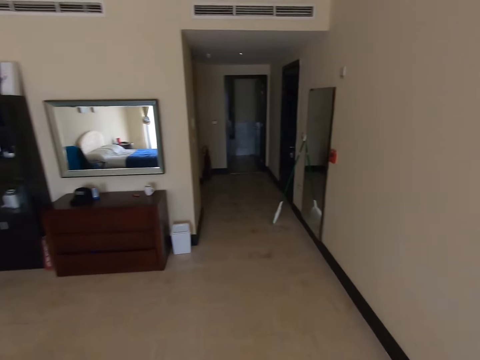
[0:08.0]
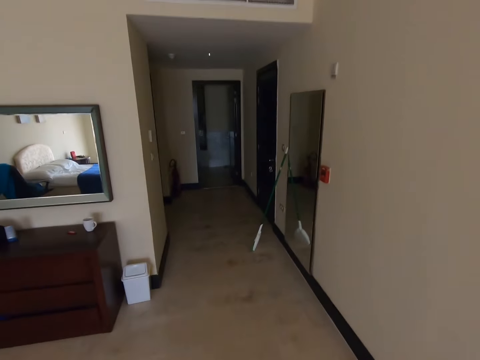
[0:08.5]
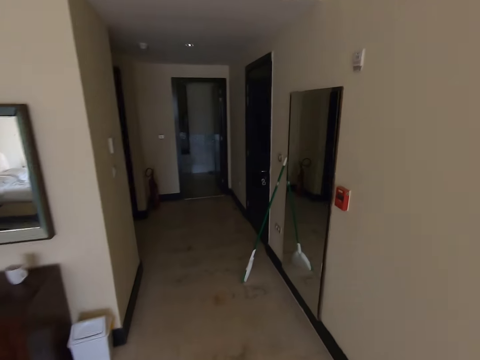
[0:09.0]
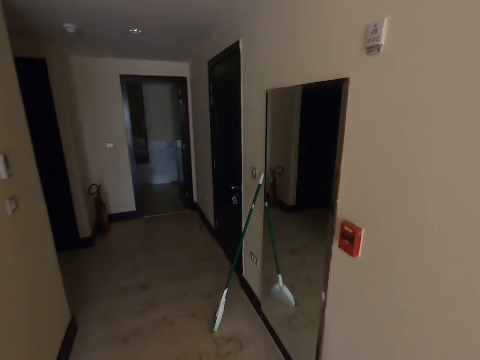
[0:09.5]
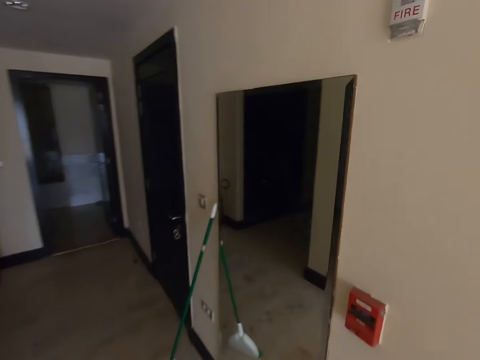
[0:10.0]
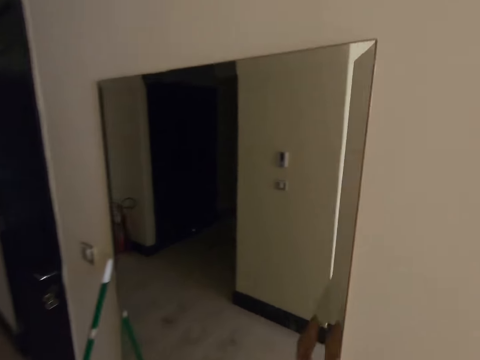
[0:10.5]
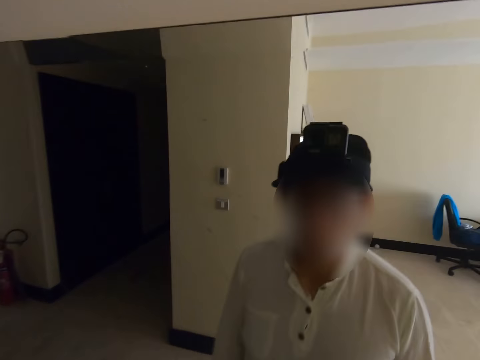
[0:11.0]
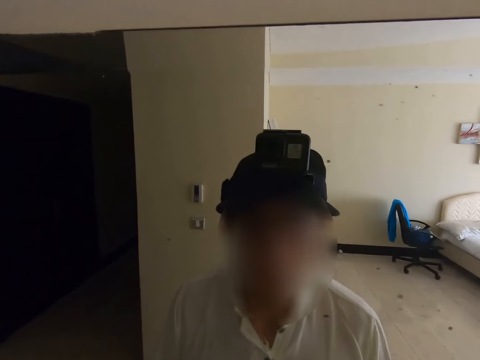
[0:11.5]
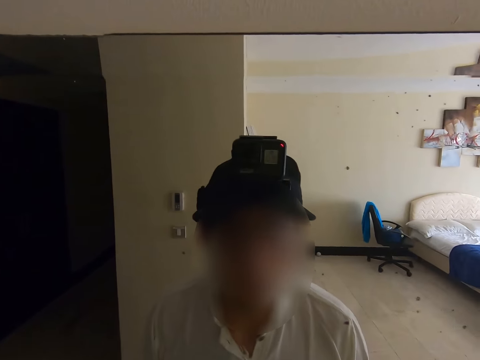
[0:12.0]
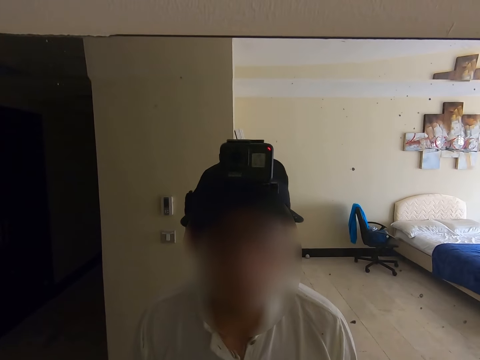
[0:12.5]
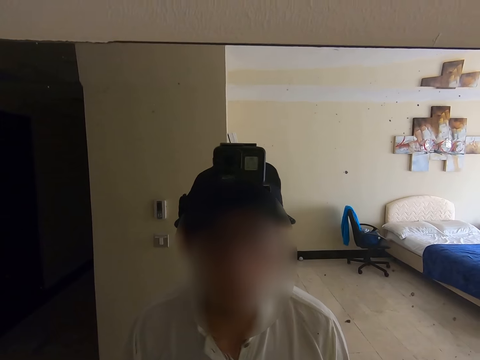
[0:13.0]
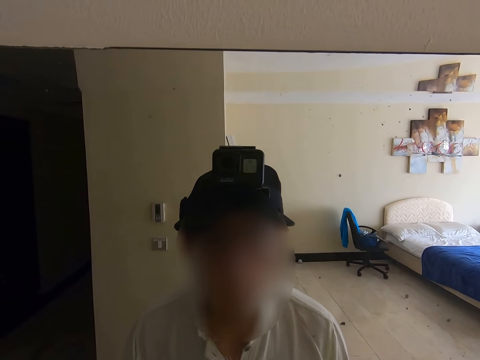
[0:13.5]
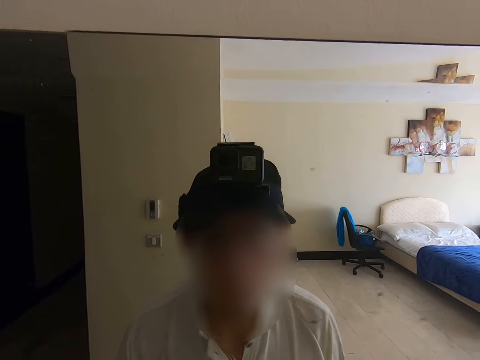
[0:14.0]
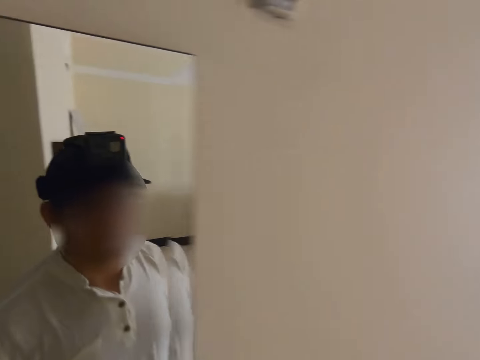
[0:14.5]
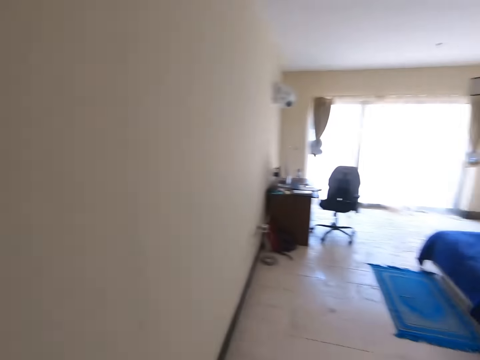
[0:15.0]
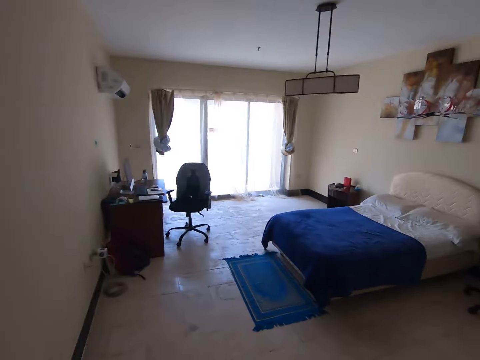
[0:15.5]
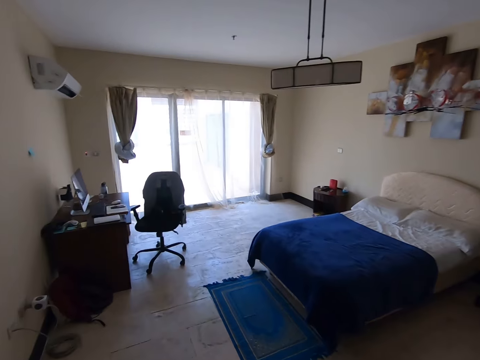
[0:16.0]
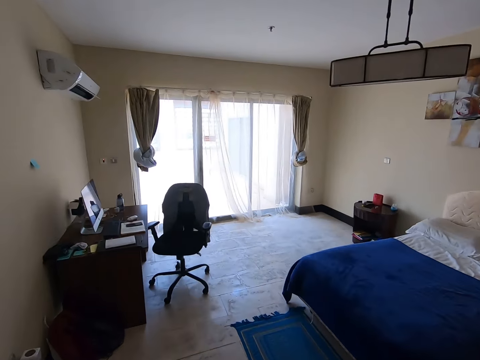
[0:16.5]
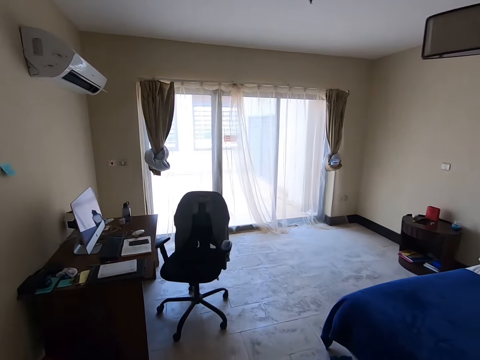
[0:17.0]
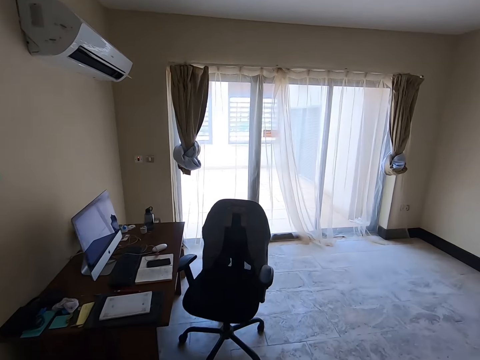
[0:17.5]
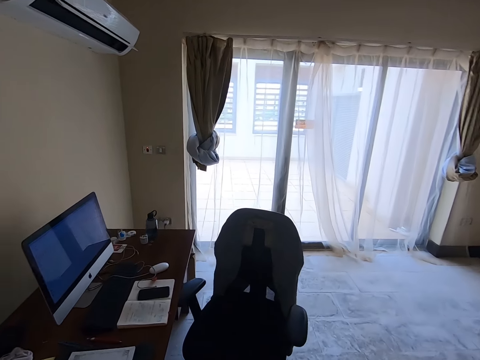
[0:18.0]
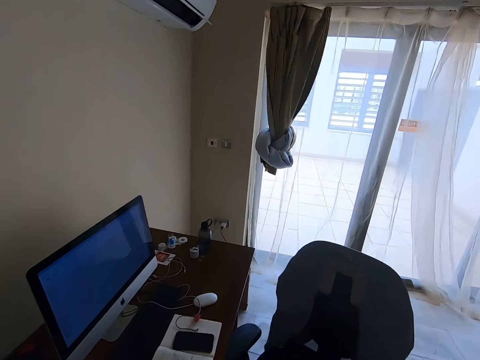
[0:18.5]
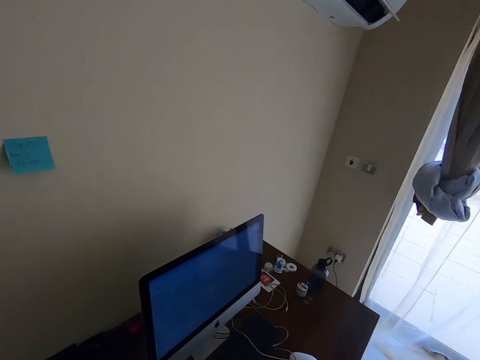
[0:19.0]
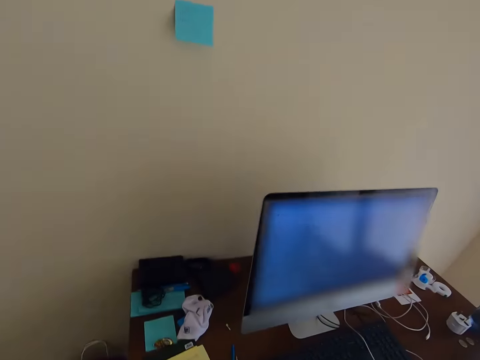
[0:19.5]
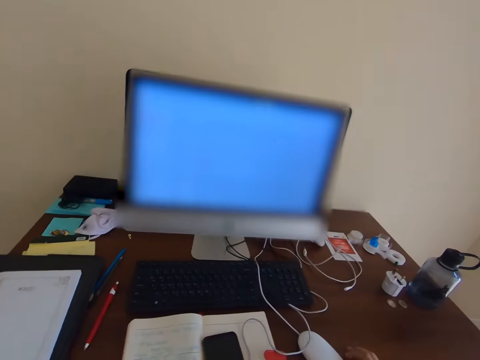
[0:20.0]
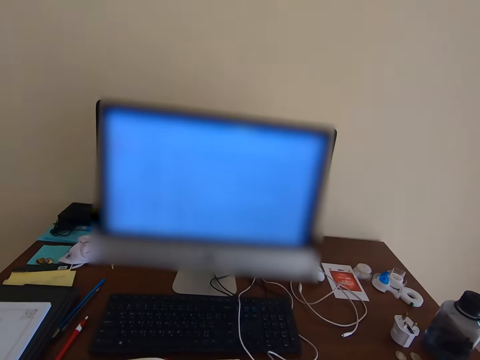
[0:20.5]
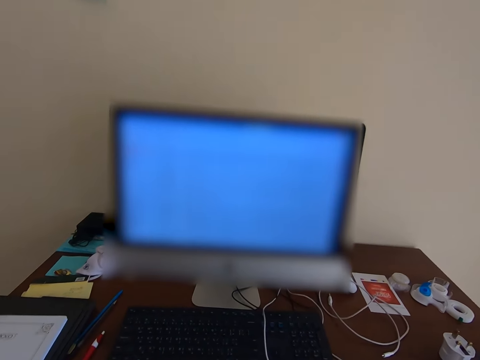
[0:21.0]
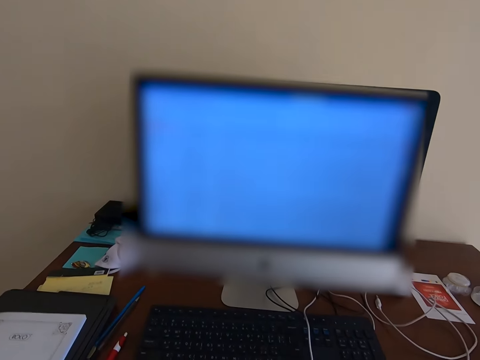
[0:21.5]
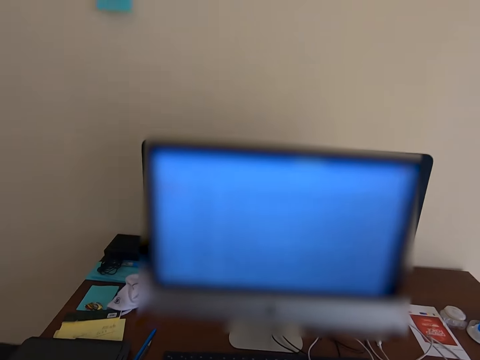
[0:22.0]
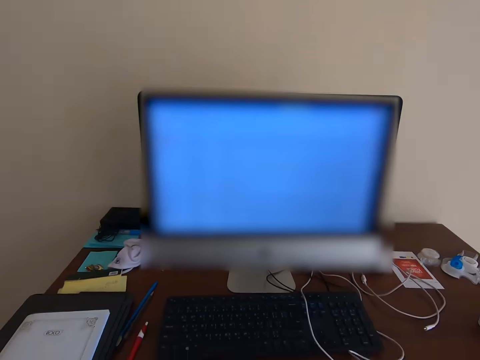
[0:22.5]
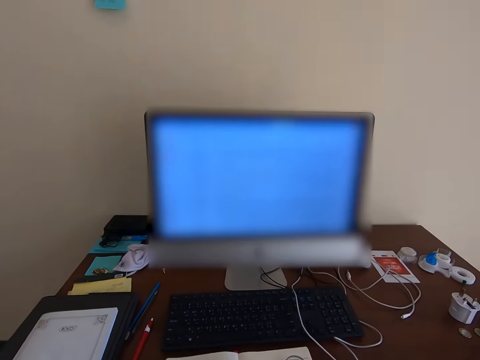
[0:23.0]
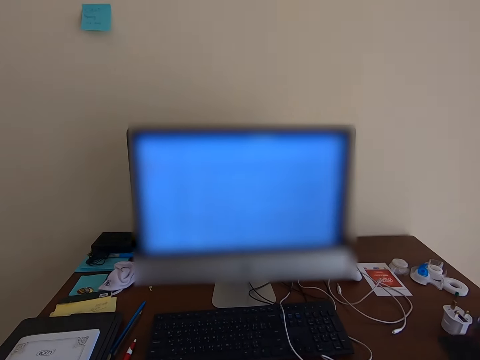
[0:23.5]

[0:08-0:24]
The camera wearer walks around the house. They turn around to a mirror, look at themselves at the mirror, look around the house and walk around the house. They pull a chair and sit on the chair.

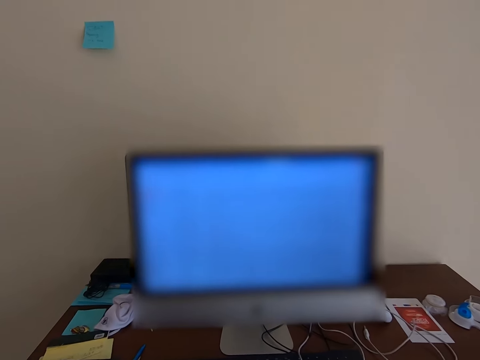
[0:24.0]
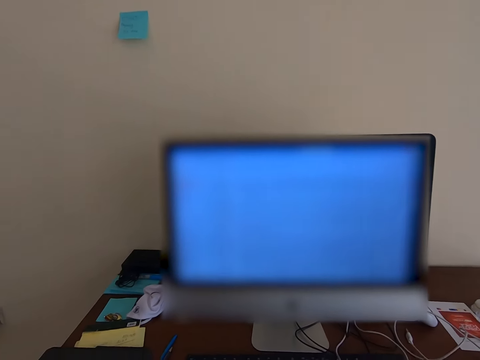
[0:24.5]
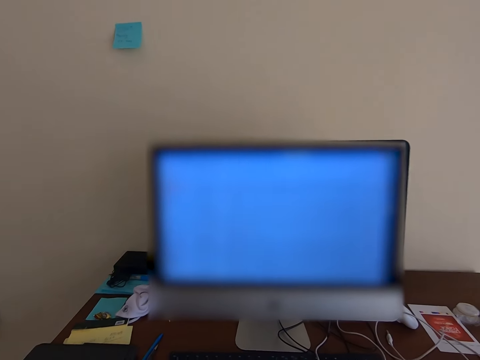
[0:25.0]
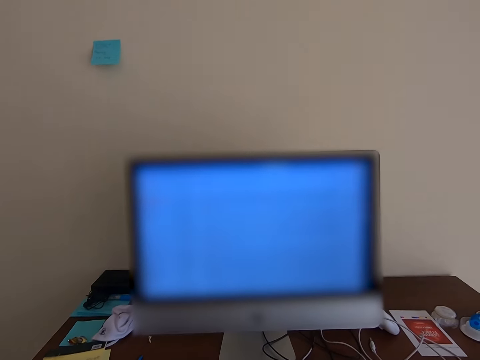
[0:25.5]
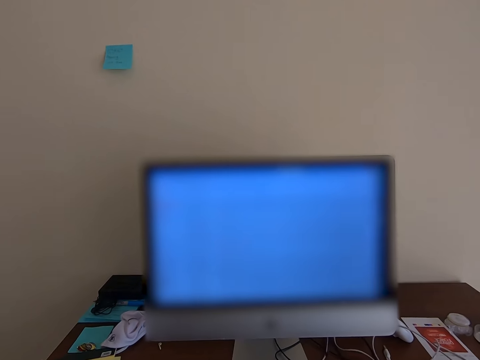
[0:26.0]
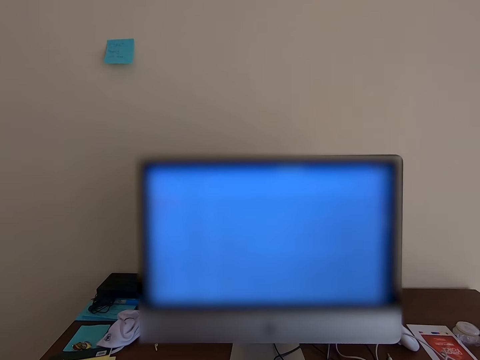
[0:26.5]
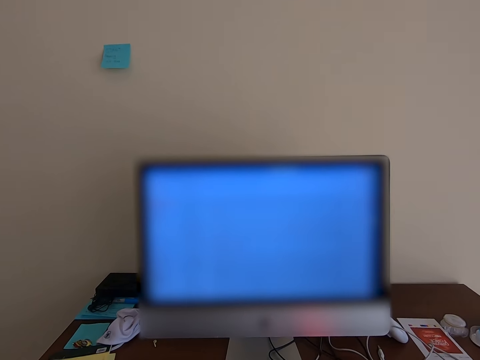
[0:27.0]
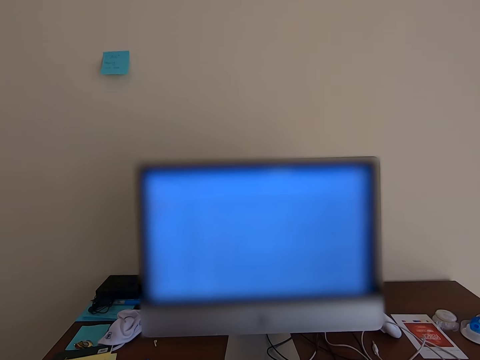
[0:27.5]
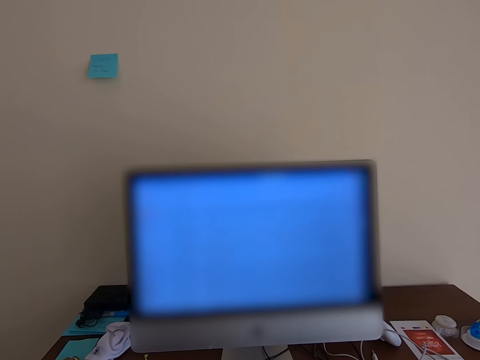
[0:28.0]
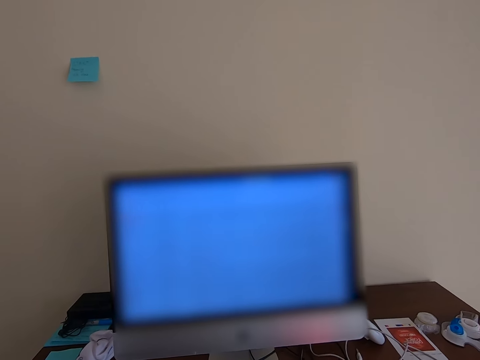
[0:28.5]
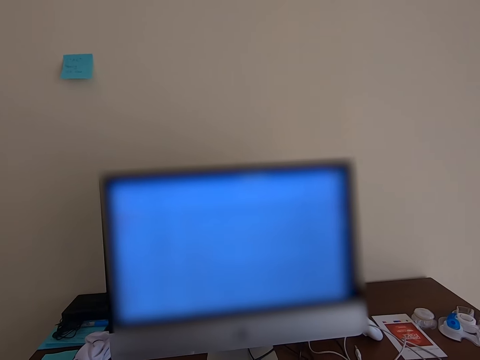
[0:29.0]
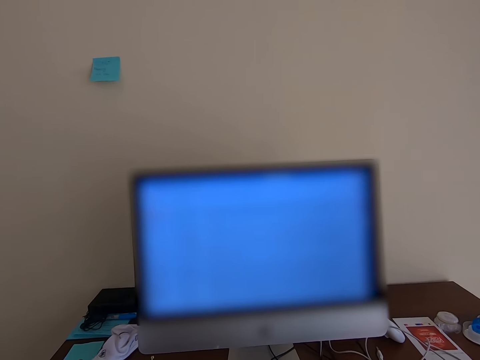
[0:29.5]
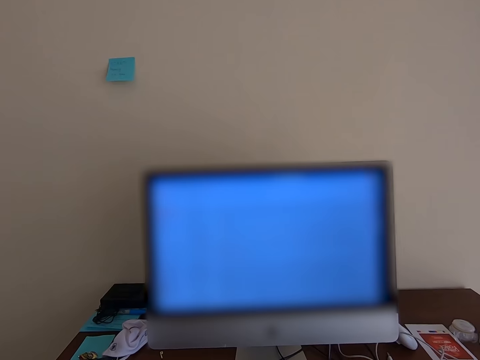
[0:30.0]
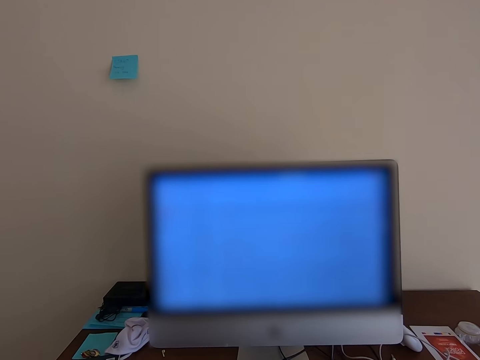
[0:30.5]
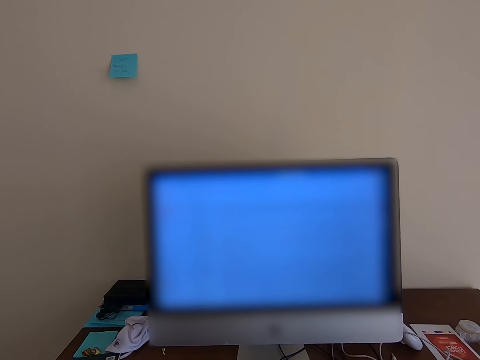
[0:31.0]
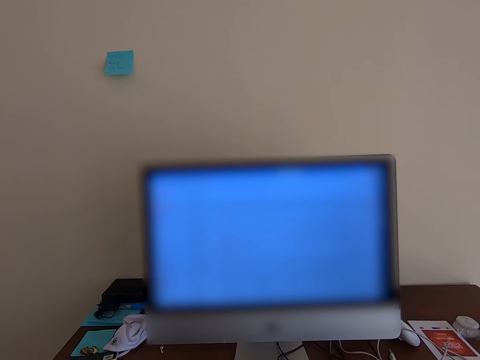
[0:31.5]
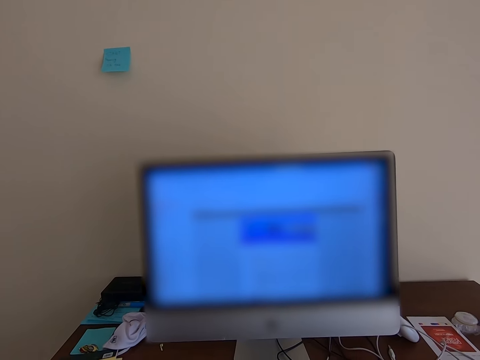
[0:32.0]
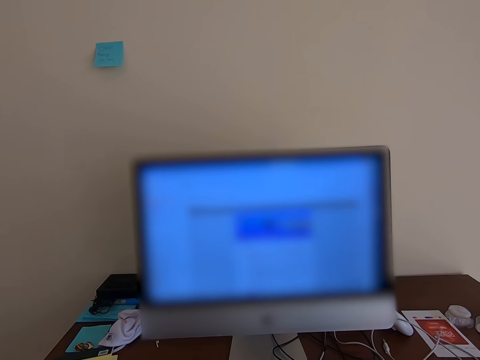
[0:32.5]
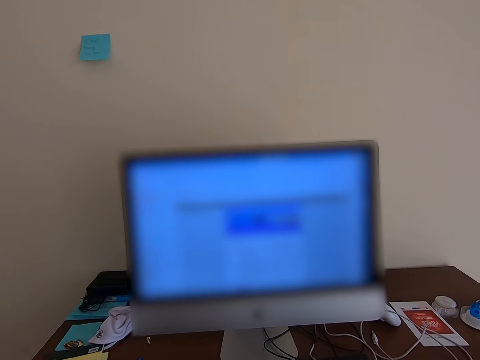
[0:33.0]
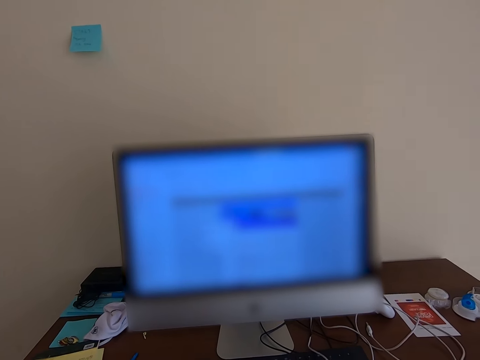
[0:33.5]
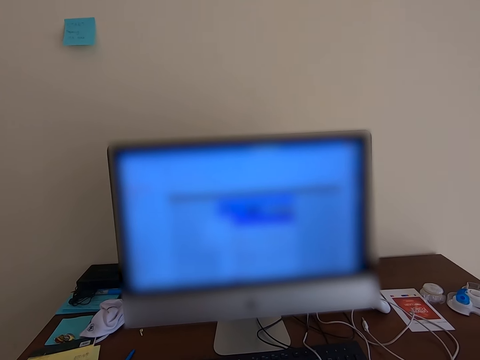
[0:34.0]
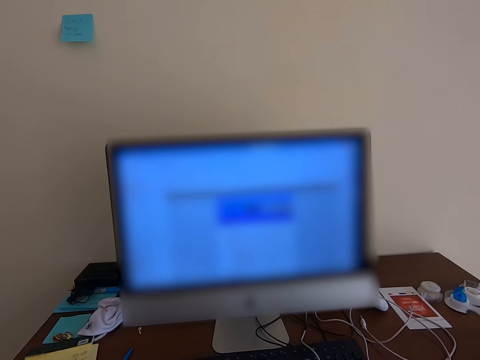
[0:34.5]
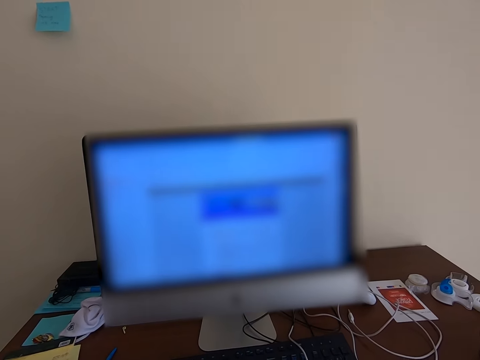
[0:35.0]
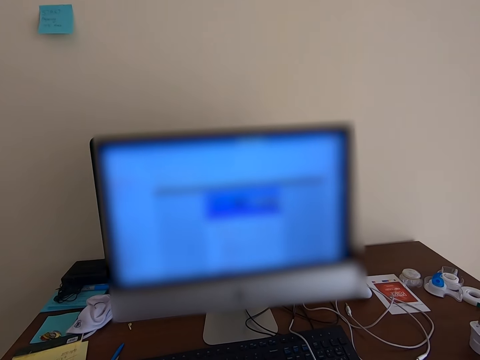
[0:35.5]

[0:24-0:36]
The camera wearer looks at a monitor. They use the computer.
